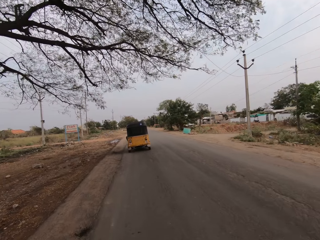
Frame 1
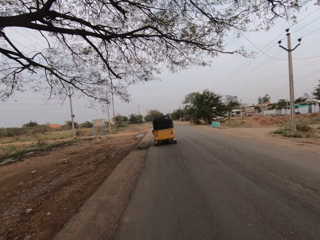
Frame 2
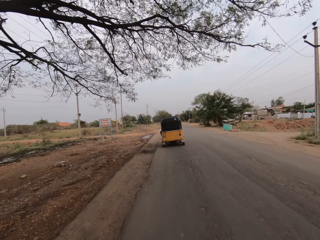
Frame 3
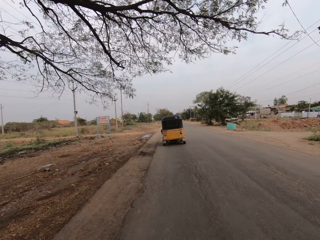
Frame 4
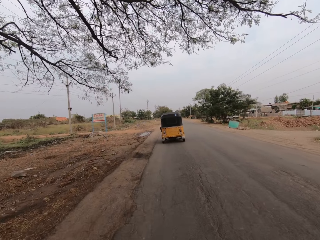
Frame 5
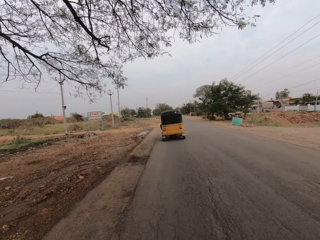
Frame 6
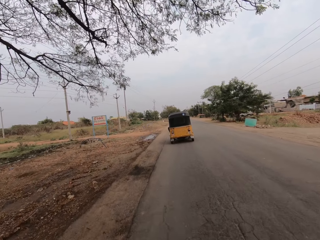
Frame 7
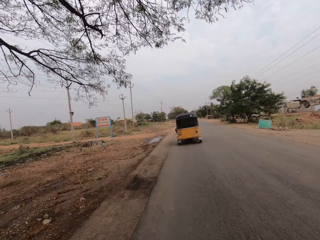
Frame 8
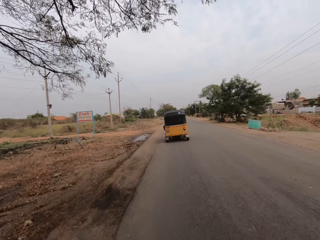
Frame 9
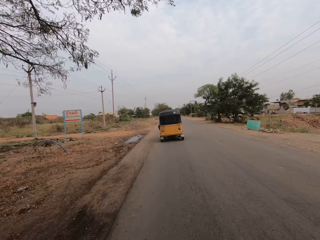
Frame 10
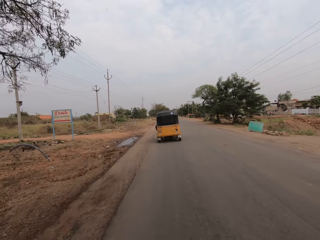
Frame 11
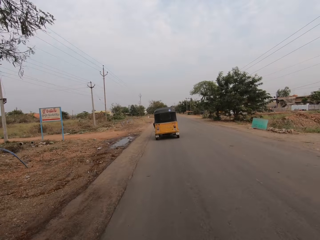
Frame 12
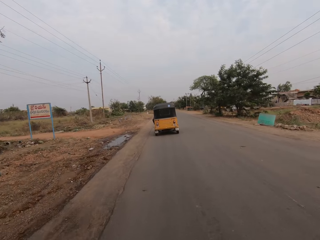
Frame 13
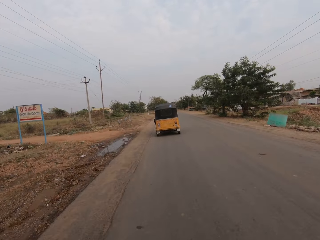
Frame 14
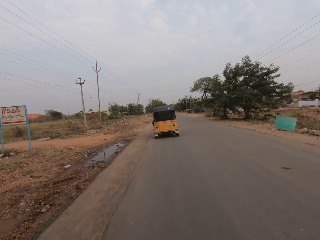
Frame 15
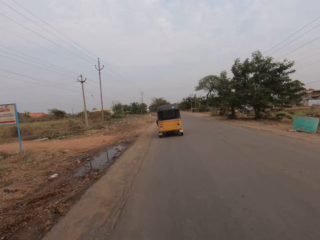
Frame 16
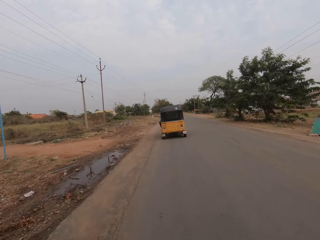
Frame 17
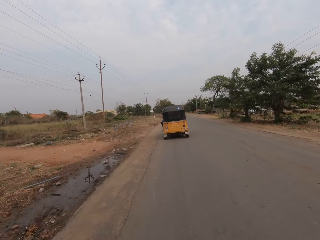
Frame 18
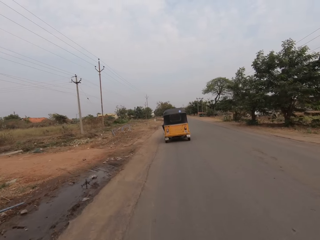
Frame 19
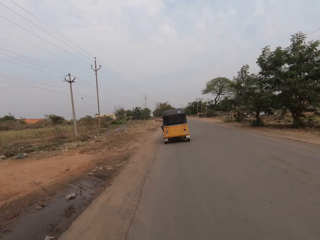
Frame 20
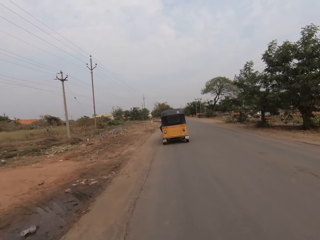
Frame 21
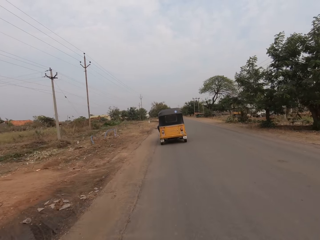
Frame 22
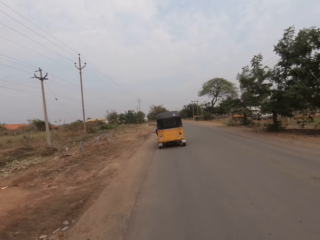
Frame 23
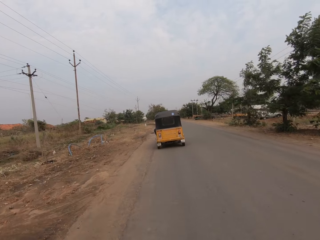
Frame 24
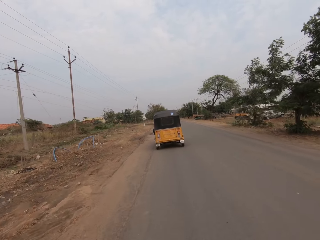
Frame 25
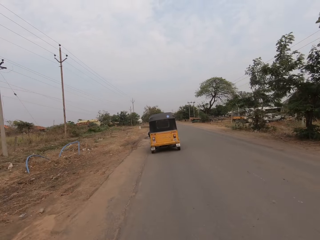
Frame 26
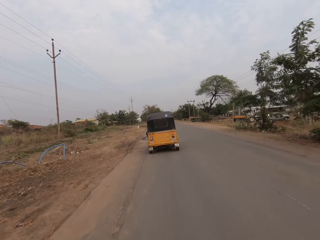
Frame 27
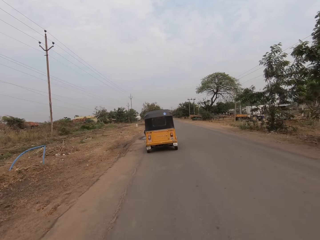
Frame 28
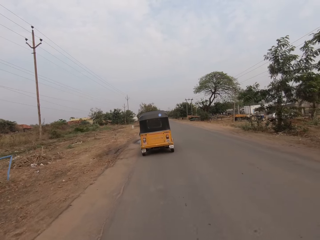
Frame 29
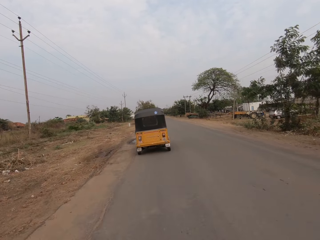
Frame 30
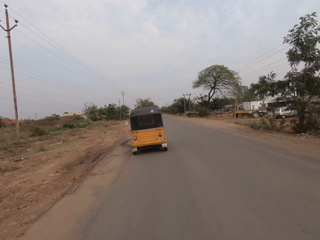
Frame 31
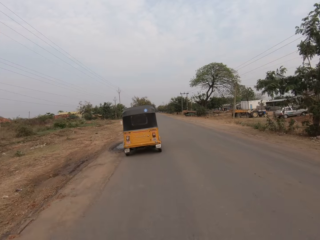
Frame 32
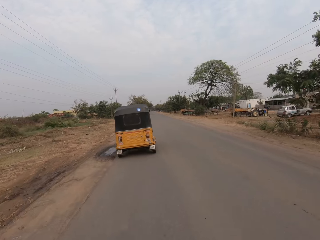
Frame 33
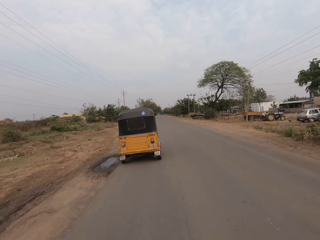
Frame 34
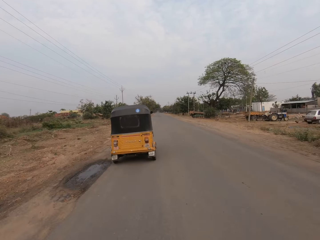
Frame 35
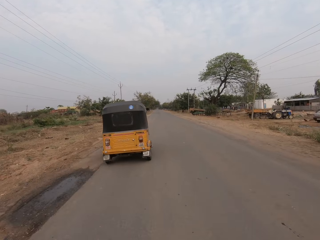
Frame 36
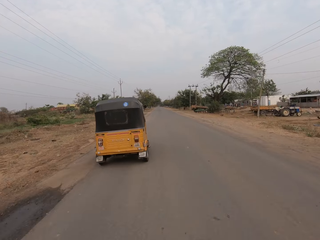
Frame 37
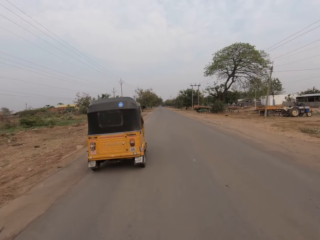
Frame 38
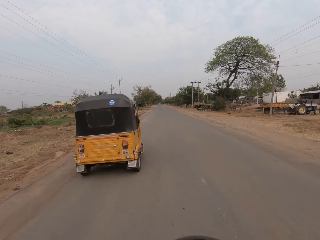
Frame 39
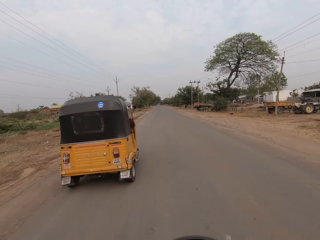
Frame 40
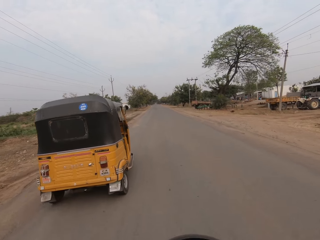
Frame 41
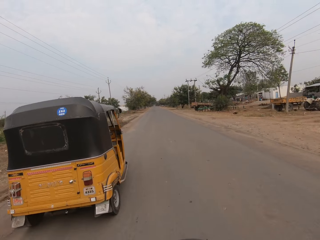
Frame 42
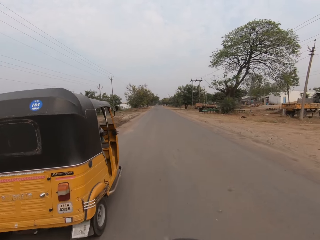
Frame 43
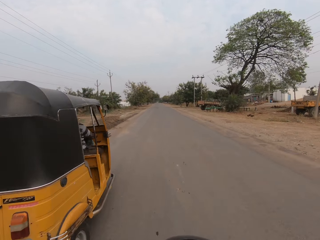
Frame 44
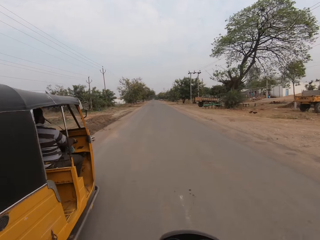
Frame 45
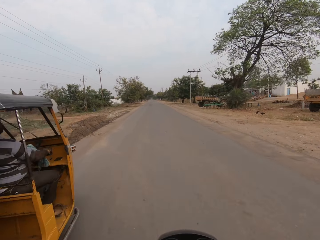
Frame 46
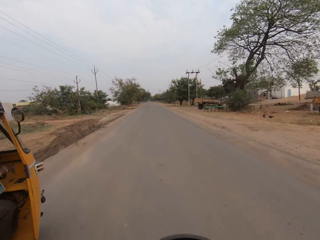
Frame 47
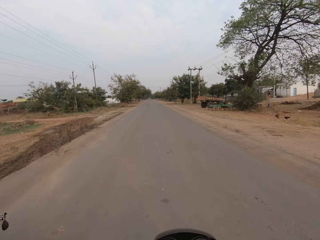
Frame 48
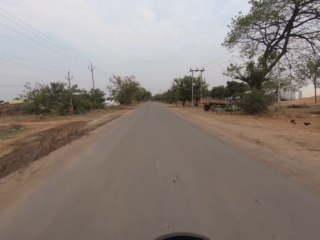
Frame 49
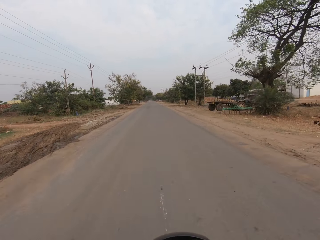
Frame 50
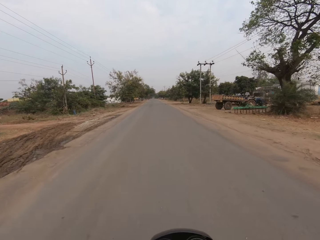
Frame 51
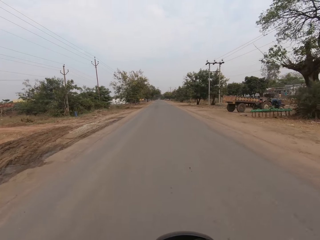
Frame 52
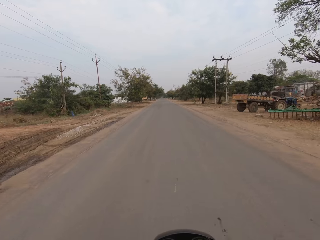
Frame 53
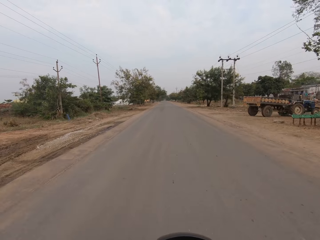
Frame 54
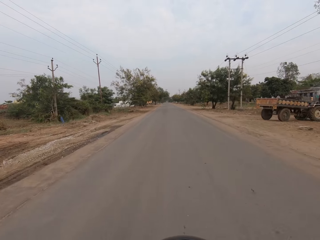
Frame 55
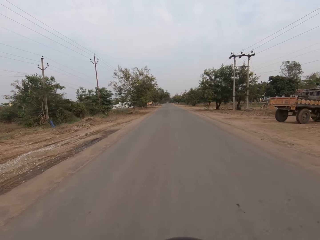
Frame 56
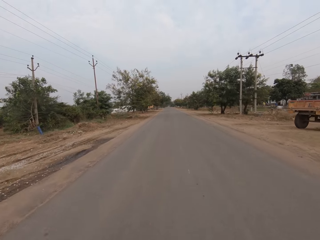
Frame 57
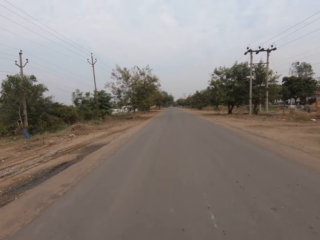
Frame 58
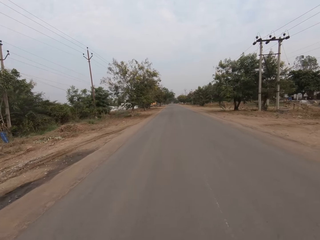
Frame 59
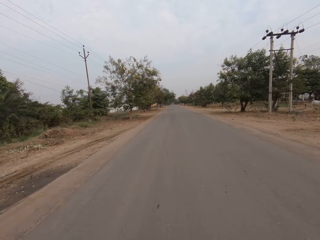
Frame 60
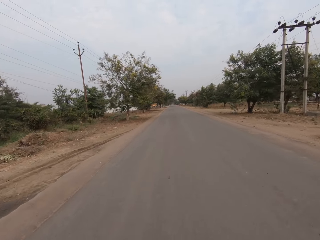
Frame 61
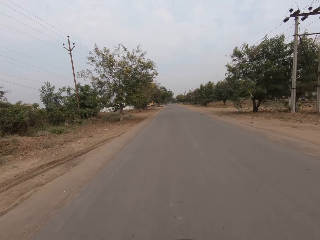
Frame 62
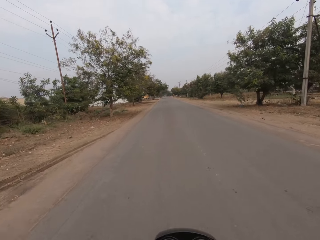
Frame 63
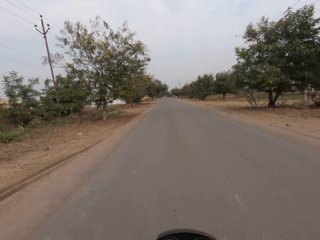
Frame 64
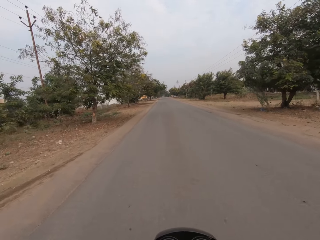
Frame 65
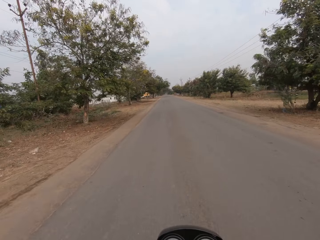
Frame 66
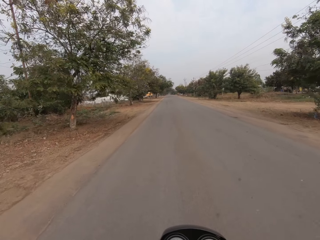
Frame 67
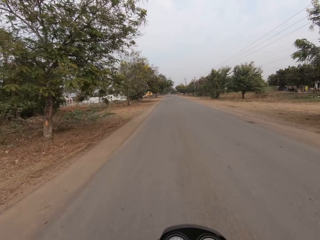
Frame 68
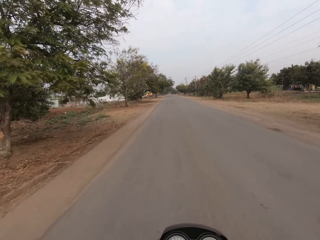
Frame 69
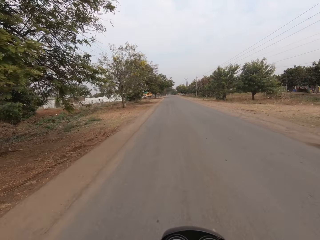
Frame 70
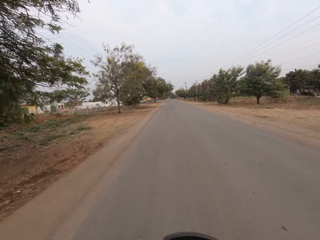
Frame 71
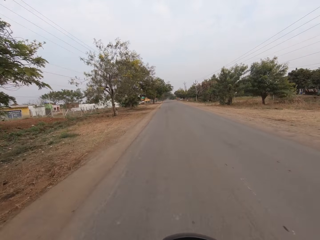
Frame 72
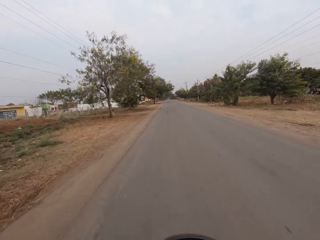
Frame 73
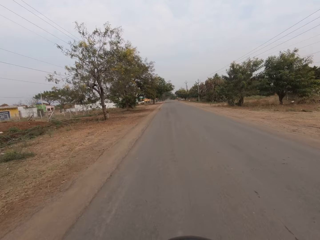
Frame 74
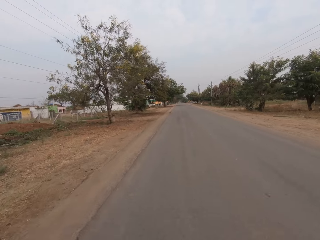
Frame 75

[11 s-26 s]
The camera wearer looks forward on a road. They drive the motorcycle by the auto rickshaw on the road.

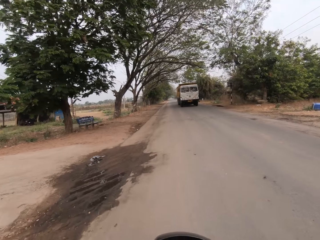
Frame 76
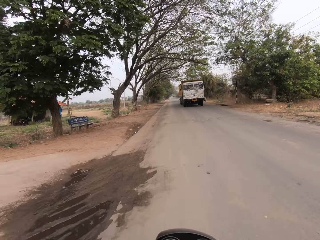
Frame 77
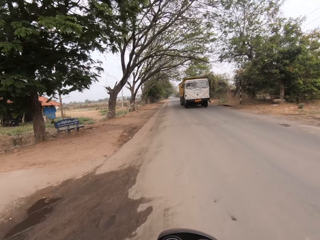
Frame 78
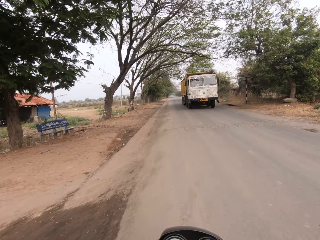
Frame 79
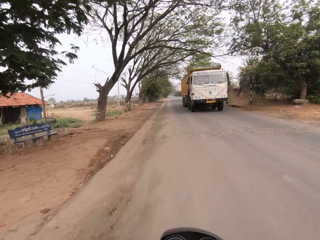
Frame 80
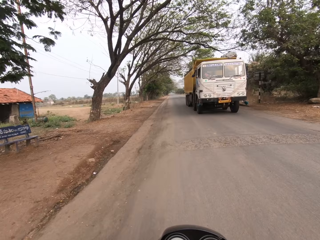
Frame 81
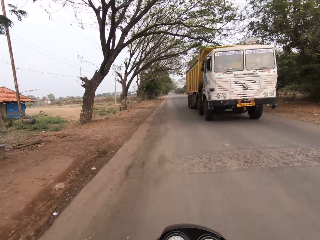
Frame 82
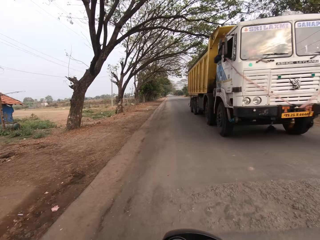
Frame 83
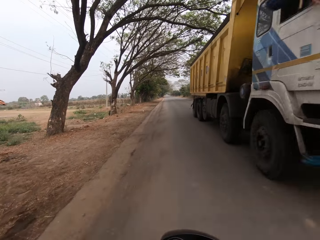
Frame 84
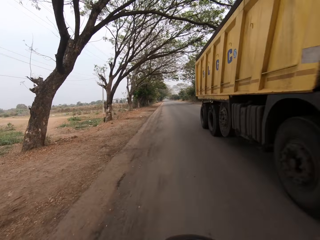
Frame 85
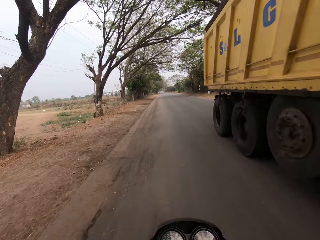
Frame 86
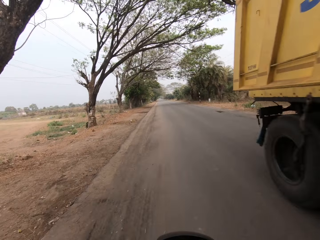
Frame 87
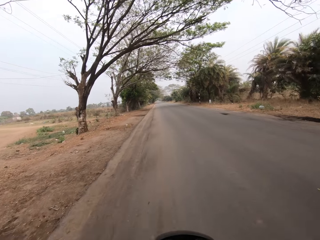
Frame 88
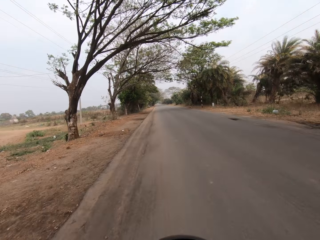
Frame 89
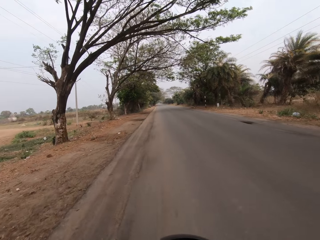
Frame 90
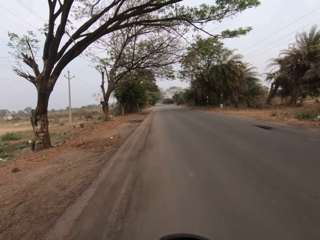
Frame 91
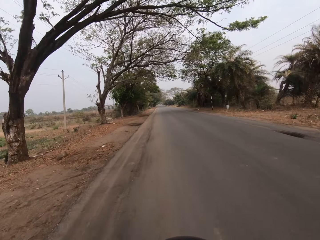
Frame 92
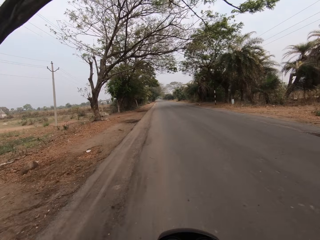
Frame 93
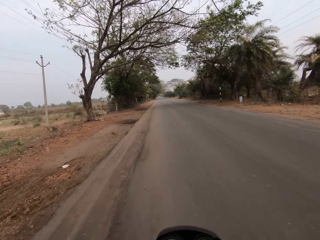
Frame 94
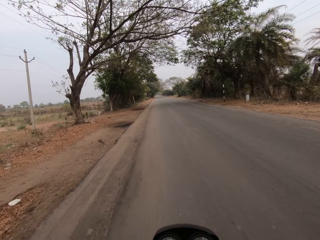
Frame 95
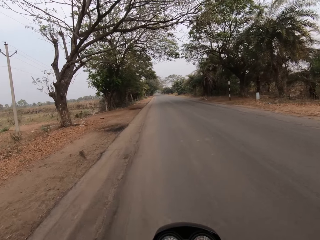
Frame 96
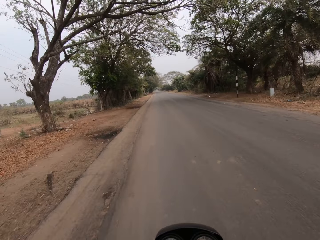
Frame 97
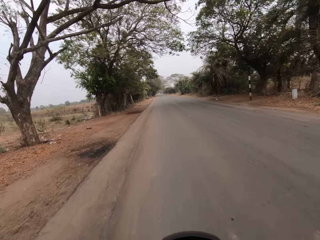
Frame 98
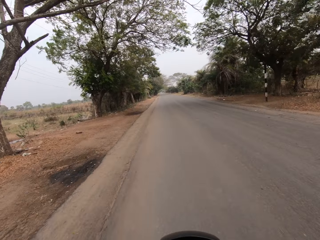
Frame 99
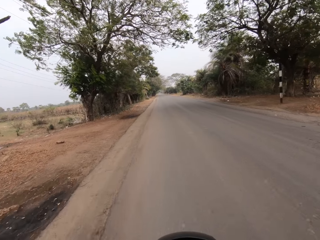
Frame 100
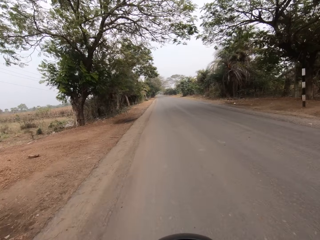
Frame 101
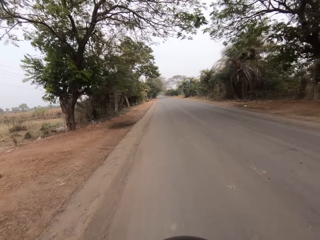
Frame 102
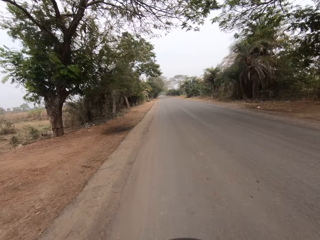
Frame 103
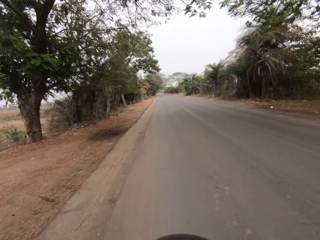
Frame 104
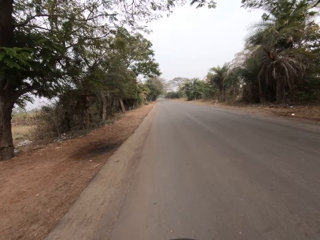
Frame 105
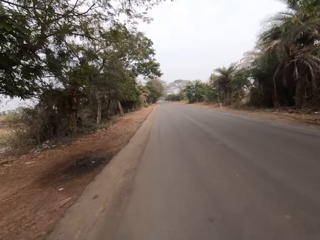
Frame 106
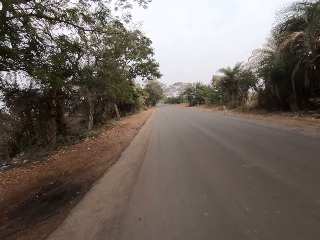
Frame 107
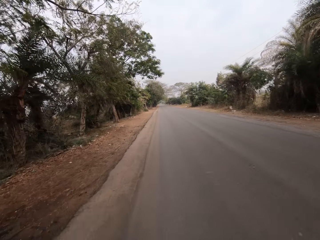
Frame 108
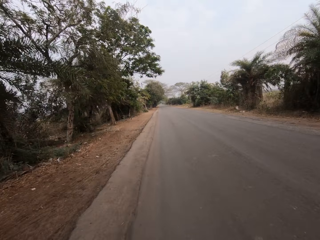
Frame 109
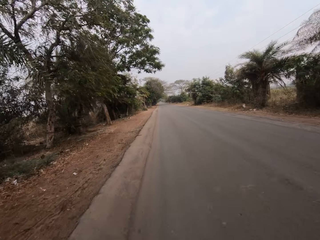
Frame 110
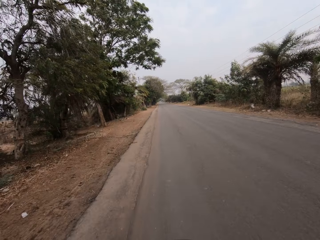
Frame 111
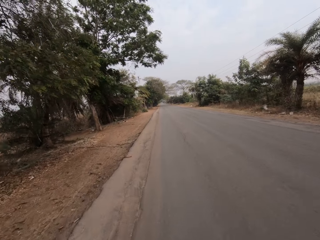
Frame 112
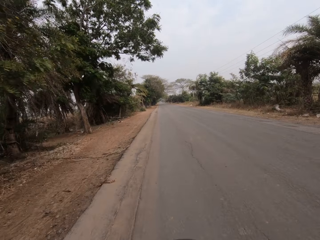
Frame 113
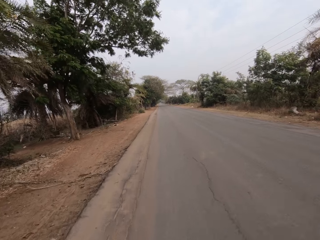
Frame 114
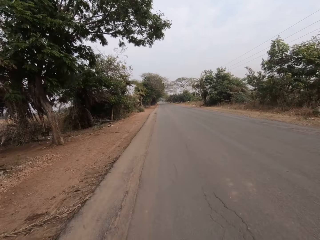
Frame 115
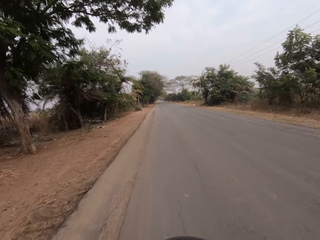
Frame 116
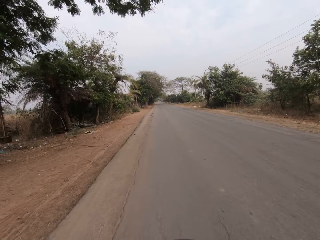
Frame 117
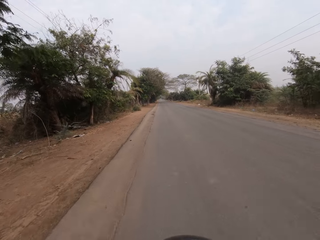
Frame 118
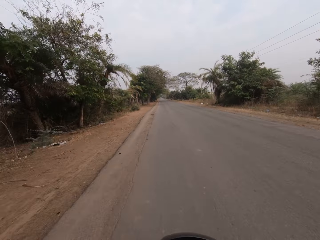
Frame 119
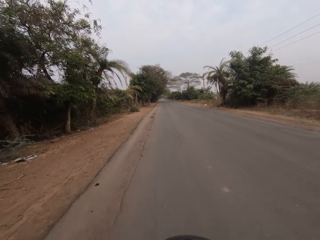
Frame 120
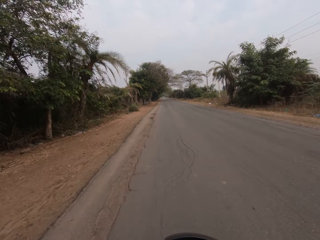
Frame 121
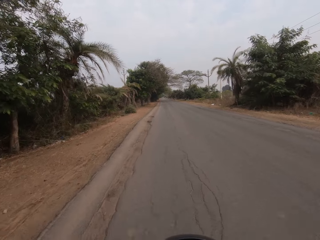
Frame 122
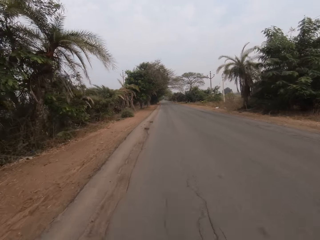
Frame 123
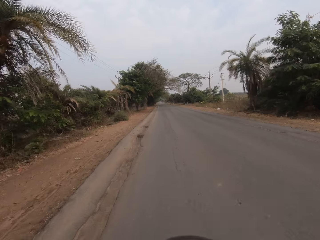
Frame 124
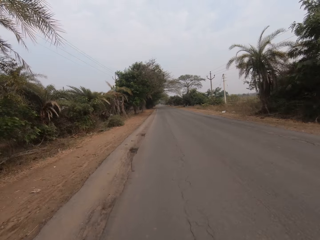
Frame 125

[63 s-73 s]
A dump truck drives by the camera wearer on the road.
